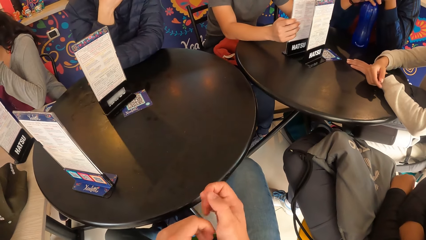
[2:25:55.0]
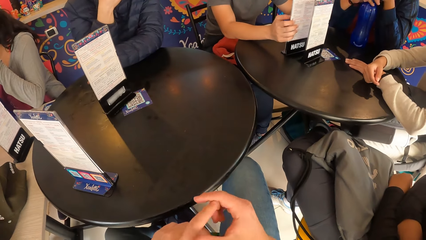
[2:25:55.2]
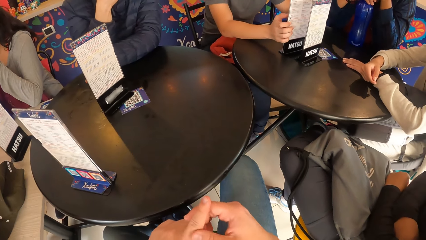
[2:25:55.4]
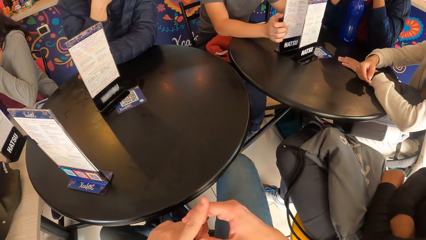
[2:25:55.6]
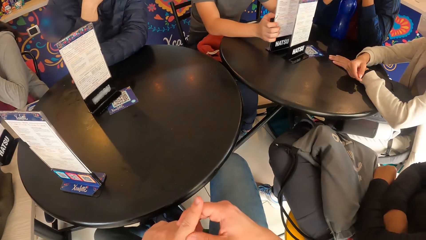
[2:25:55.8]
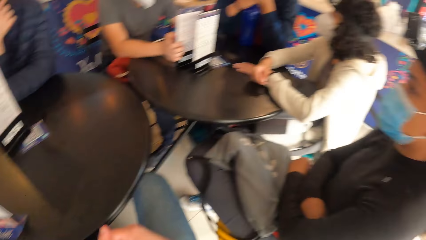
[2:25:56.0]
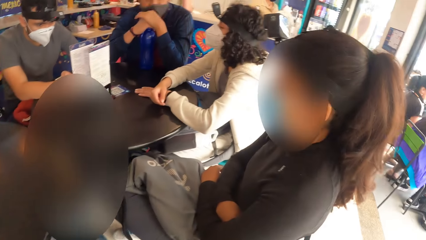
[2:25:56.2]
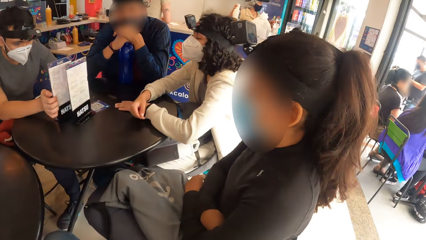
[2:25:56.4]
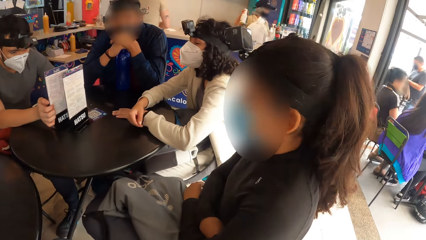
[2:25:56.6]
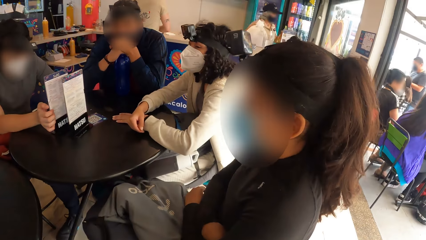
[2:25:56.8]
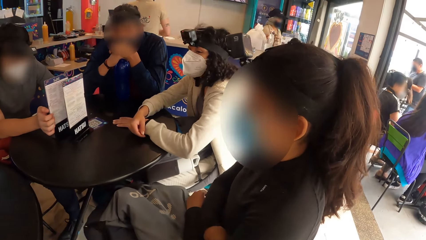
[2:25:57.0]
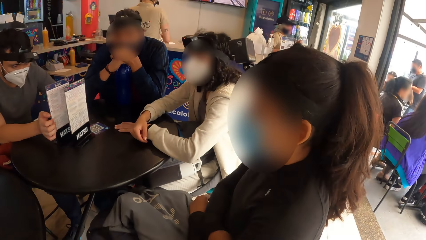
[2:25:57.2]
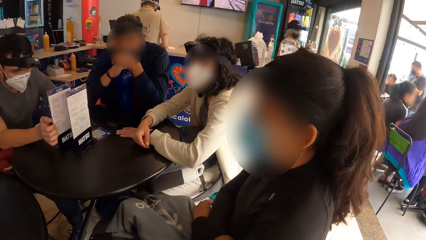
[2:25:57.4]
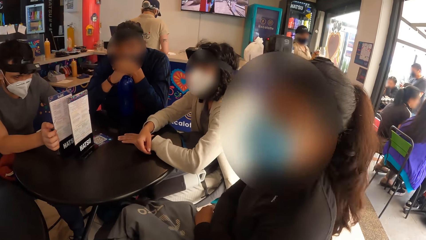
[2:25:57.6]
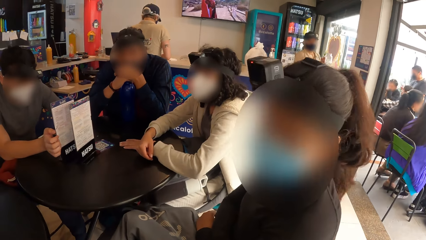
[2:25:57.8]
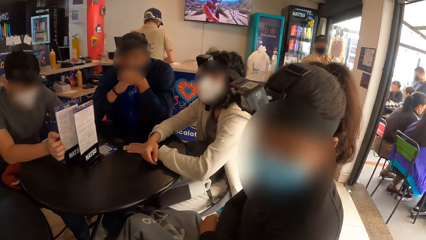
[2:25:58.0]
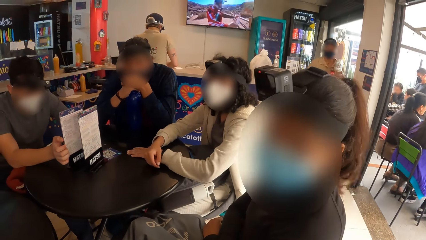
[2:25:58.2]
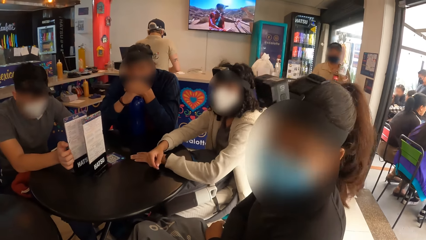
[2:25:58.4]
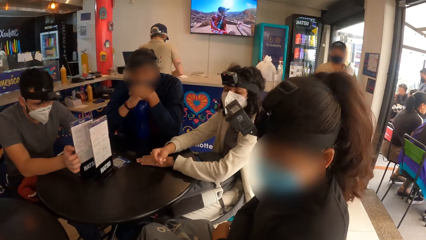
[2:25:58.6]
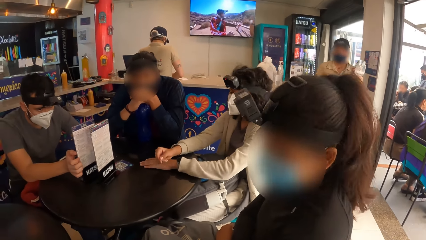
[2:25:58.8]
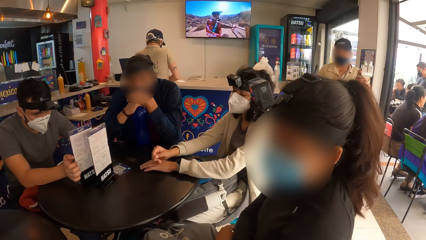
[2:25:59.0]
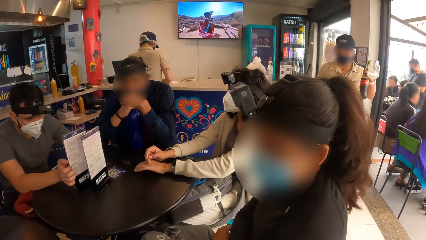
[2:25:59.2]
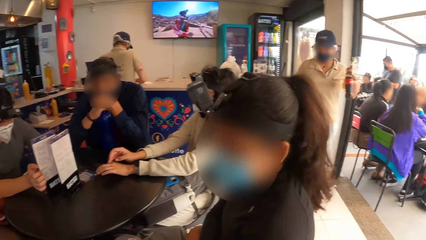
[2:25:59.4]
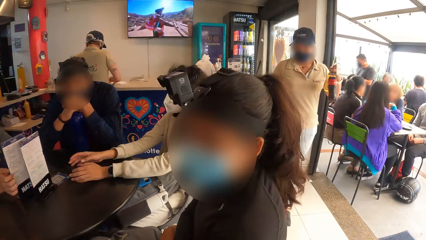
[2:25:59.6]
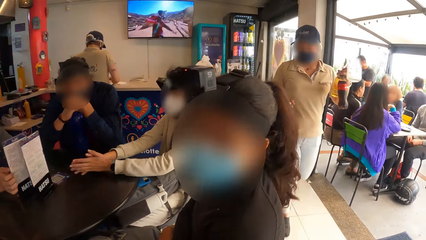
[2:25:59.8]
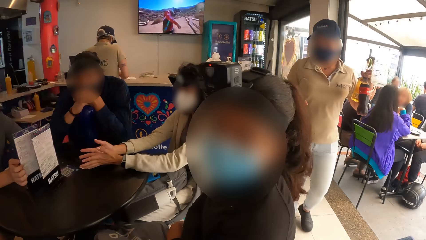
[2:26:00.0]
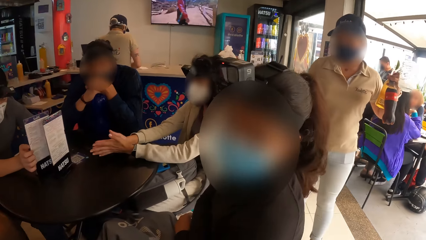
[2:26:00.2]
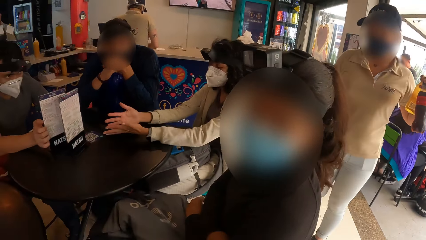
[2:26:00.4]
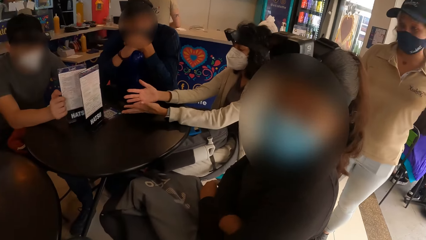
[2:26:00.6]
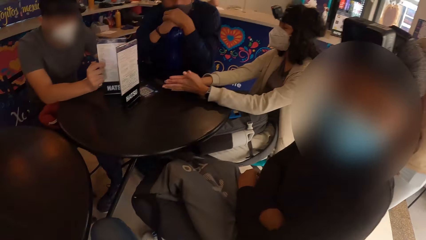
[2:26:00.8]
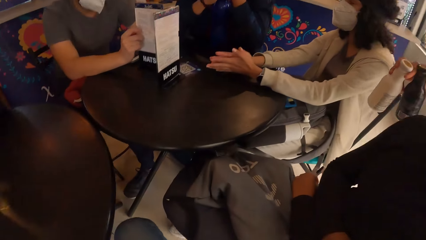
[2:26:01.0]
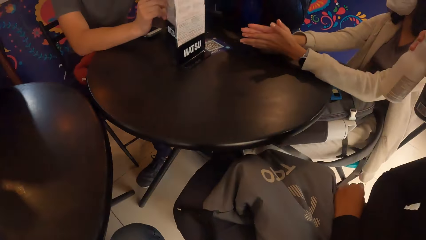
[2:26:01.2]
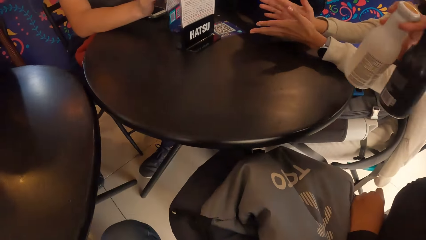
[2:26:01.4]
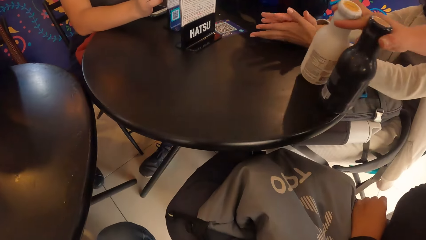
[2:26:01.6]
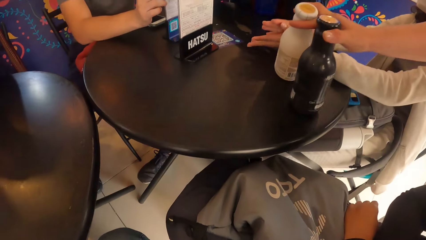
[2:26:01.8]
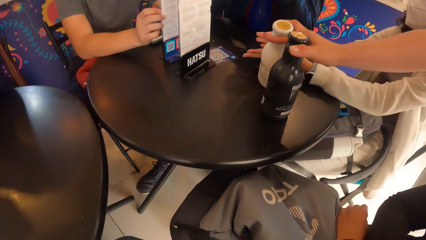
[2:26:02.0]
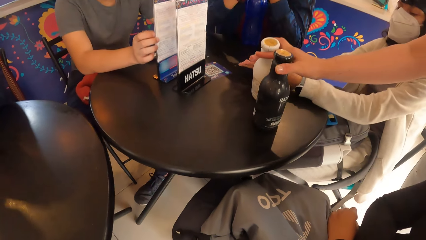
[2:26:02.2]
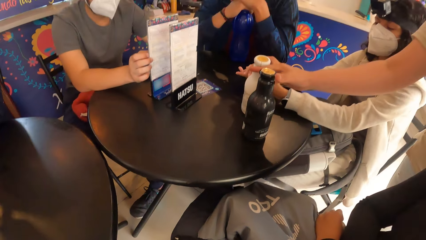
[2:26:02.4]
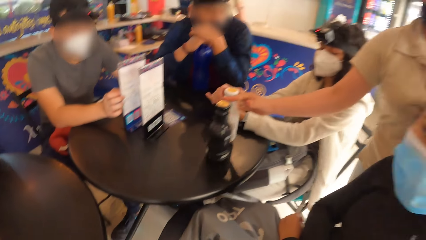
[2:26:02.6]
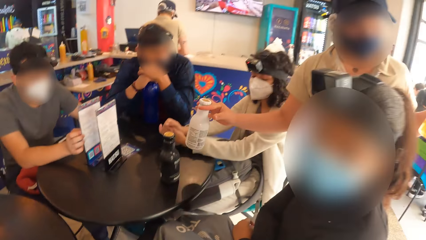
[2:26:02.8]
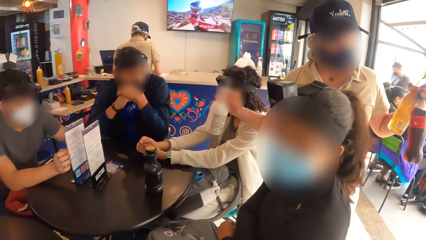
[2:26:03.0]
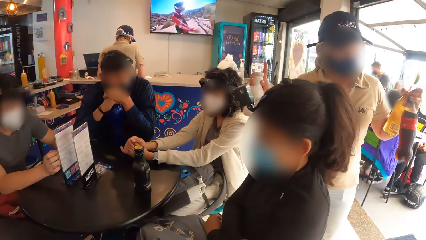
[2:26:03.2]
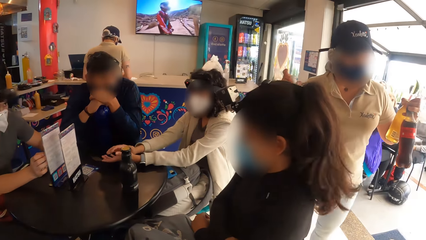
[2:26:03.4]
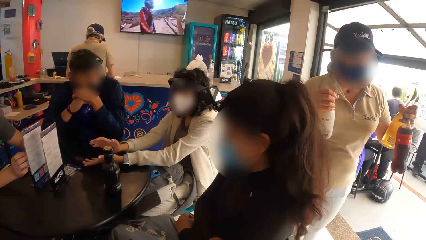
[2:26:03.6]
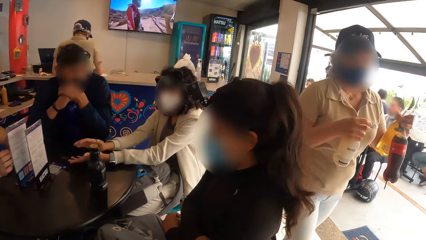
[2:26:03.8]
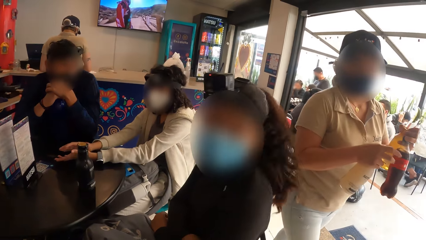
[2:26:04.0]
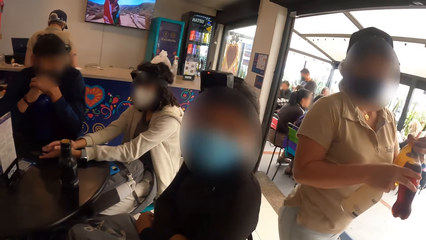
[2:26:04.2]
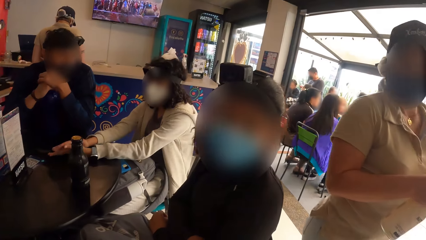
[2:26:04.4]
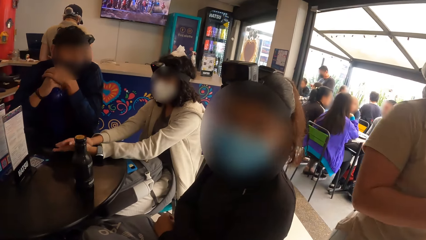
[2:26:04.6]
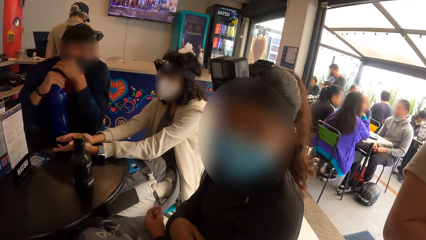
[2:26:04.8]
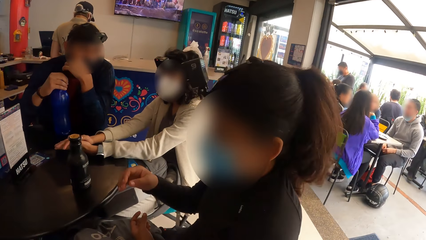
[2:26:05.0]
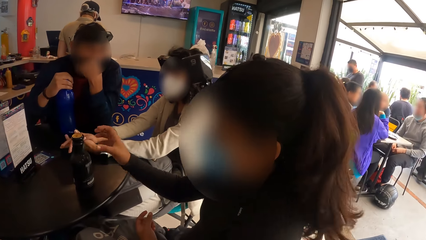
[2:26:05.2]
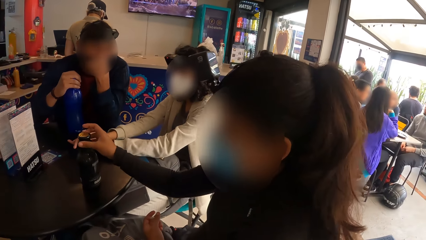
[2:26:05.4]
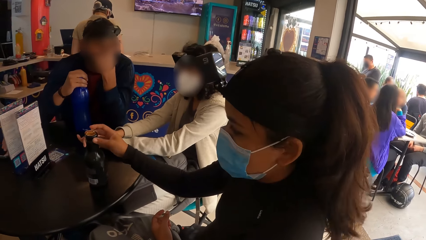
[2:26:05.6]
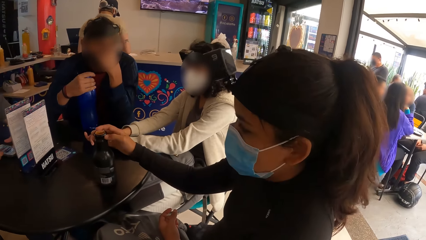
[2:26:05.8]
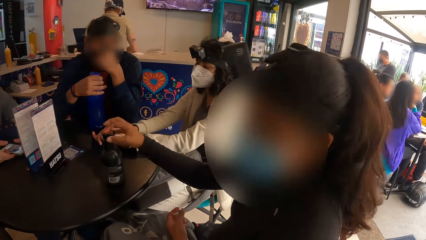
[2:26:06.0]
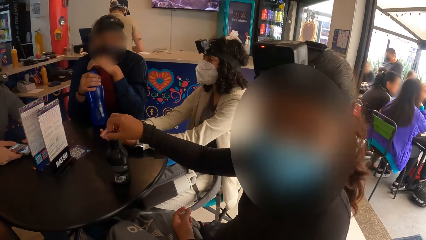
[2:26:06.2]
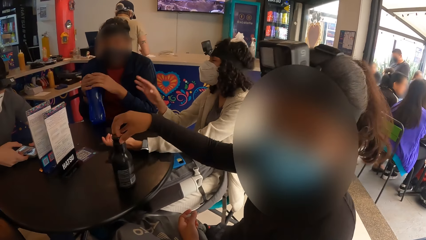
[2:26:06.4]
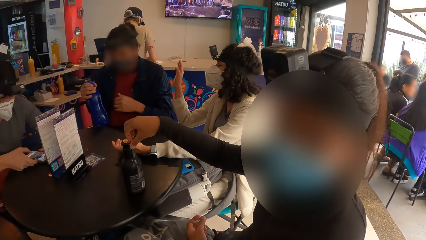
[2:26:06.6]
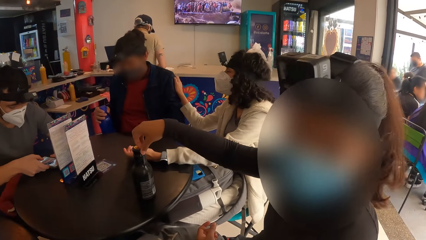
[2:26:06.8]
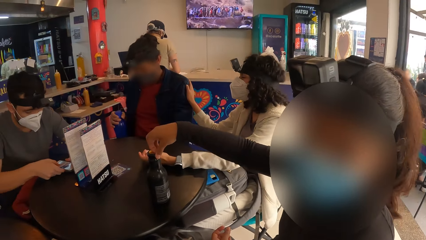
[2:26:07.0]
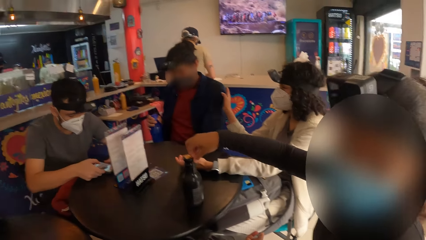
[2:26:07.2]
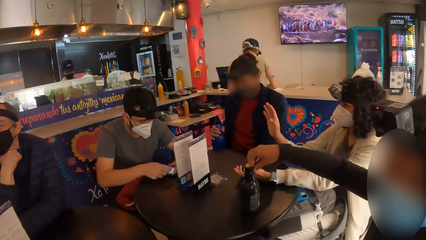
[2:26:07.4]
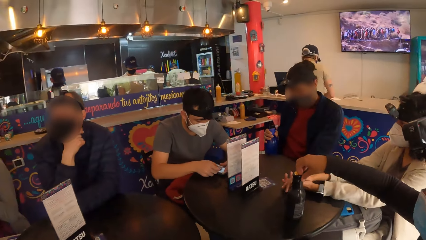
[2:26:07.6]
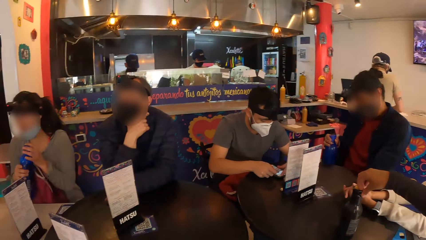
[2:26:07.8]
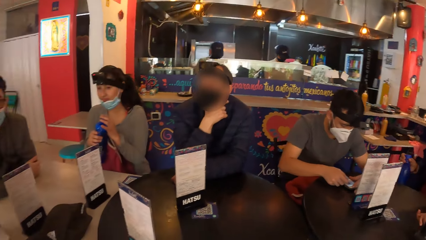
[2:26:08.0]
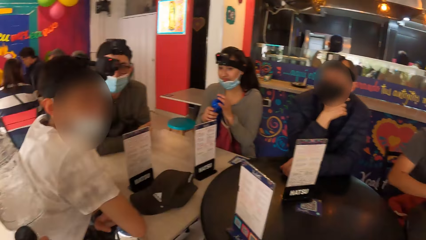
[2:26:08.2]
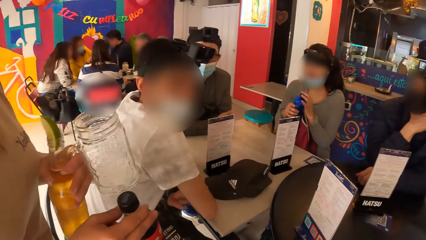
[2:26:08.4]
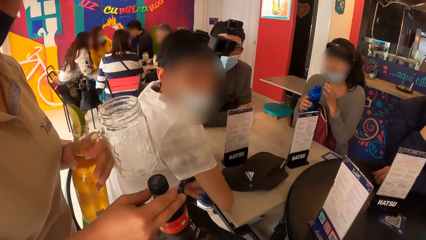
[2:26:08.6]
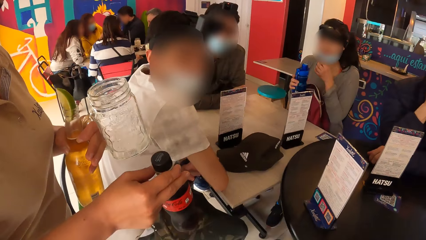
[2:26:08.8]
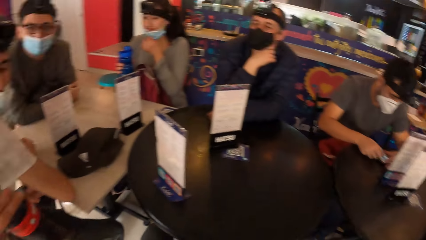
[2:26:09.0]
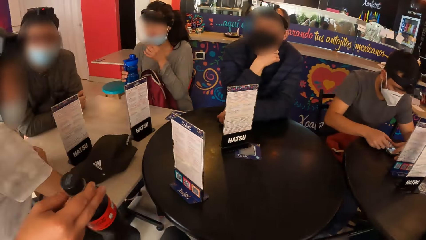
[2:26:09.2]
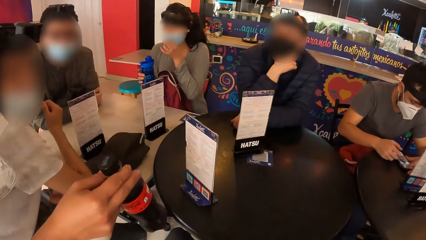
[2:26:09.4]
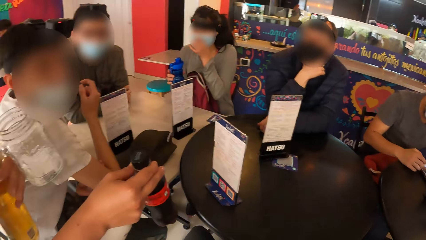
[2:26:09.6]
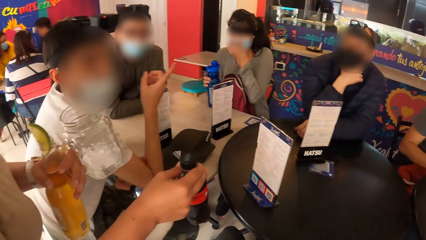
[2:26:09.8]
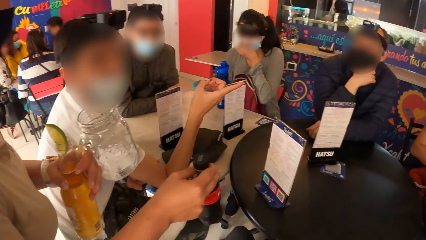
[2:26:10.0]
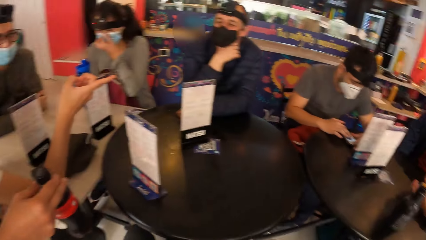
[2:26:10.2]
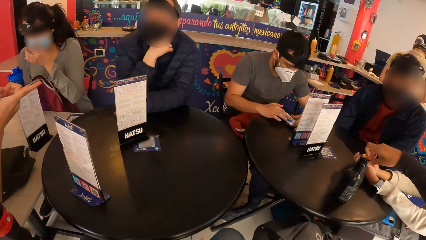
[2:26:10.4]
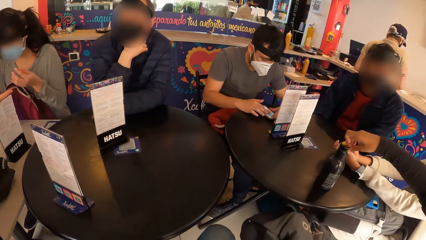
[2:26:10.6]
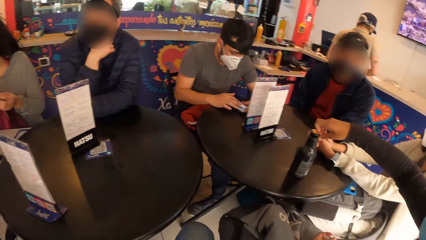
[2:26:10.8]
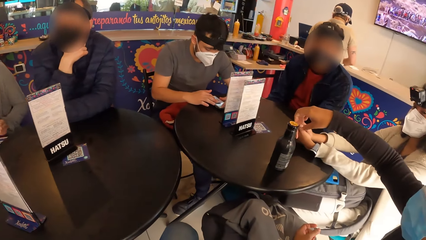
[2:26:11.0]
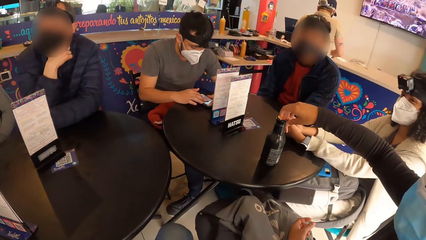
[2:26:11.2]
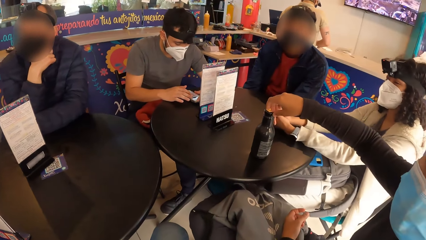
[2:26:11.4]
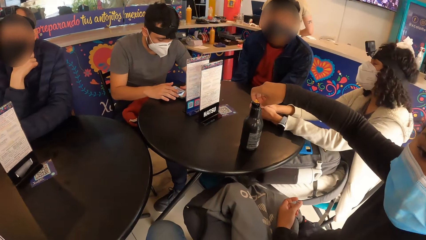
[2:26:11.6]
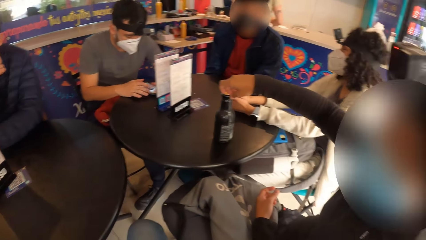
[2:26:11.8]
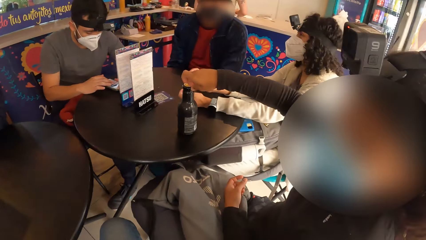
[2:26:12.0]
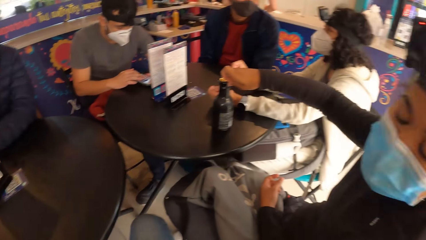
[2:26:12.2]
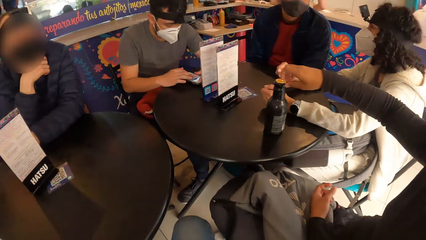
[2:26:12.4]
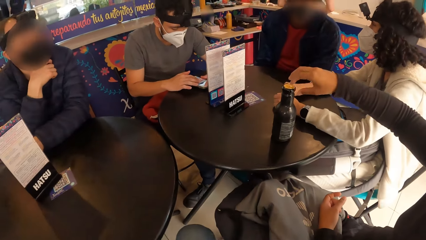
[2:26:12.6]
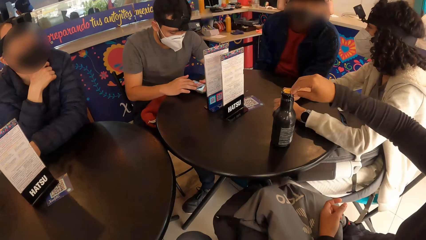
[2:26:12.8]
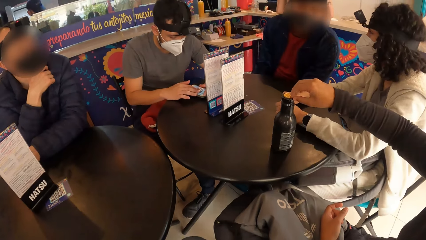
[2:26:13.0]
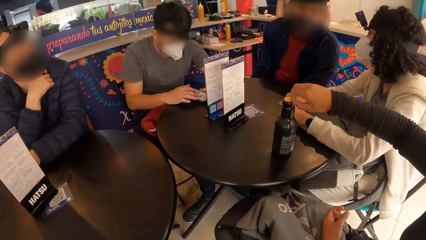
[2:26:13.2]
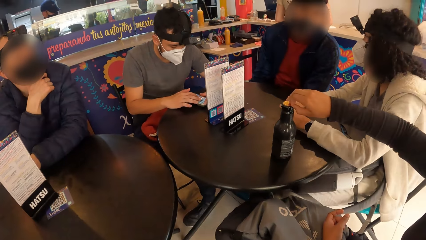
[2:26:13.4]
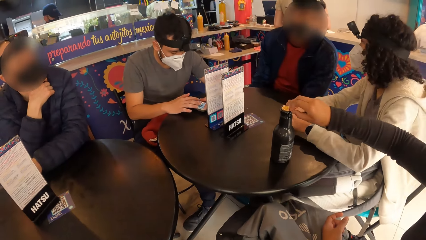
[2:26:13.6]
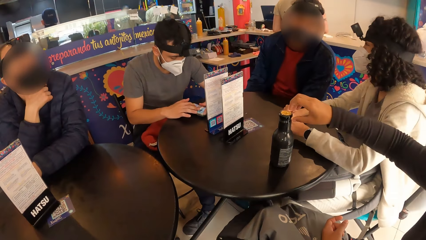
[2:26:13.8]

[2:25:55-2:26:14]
The camera wearer converses with the woman. A waiter places a bottle in her right hand on the table. The woman opens the bottle on the table with her right hand. The camera wearer converses with the waiter. A man converses with the waiter.
